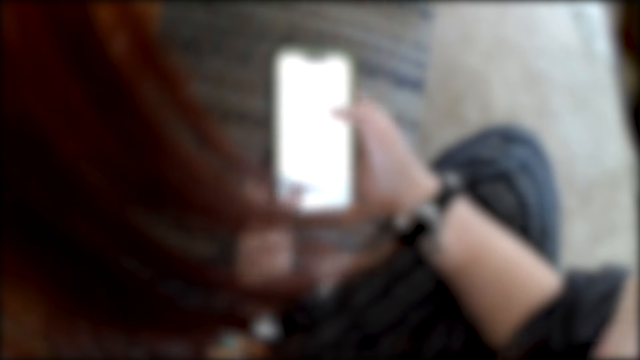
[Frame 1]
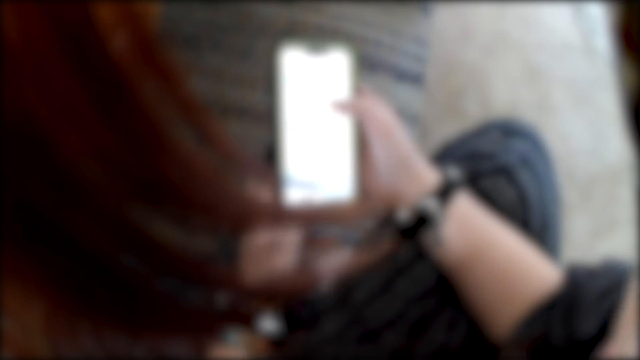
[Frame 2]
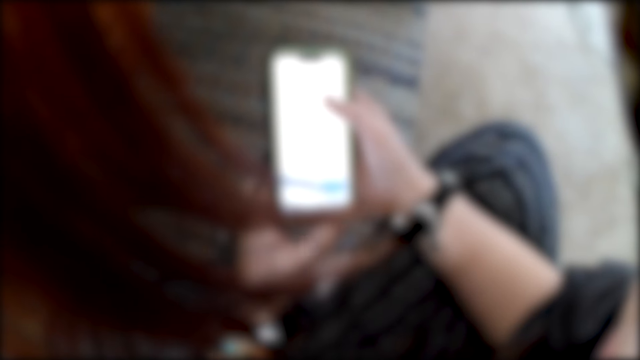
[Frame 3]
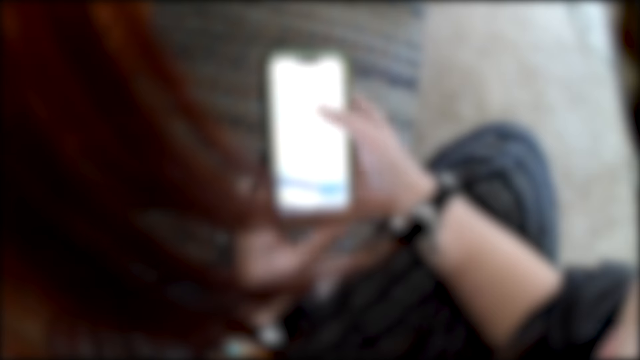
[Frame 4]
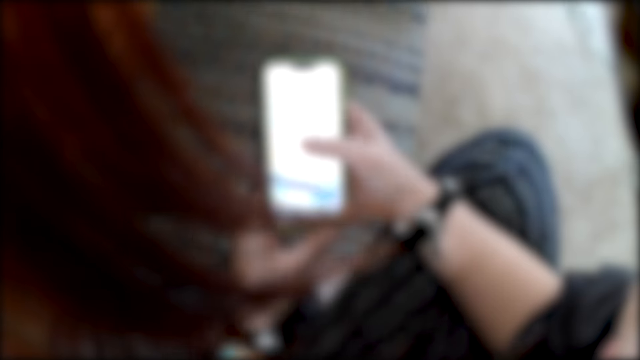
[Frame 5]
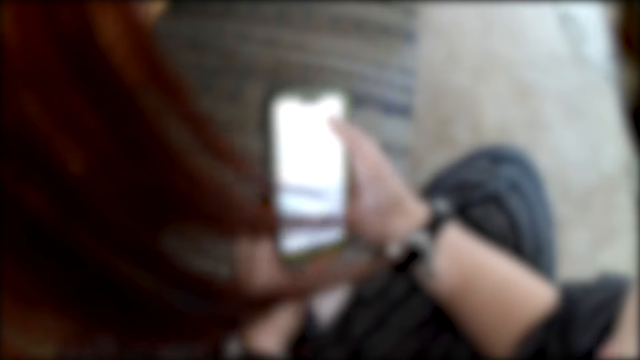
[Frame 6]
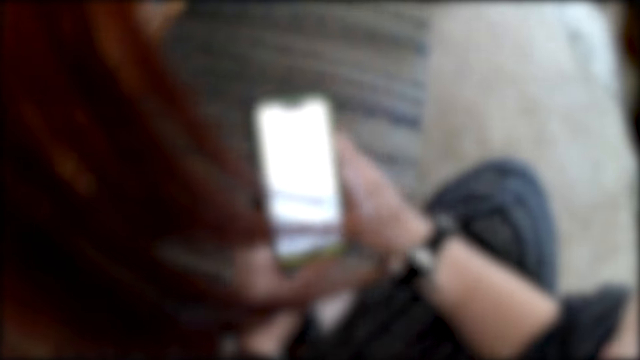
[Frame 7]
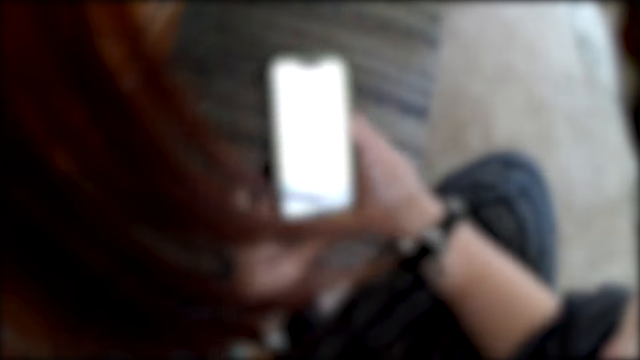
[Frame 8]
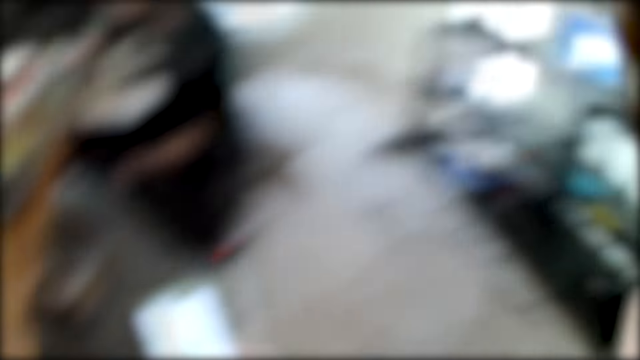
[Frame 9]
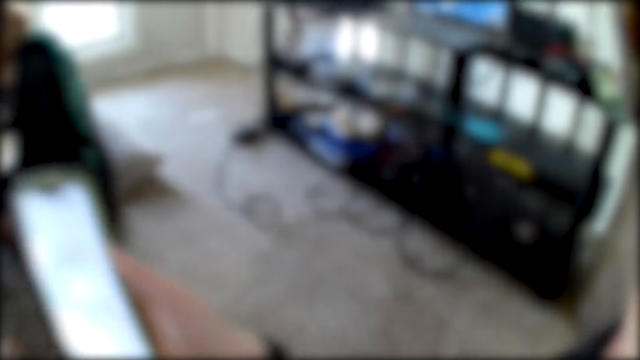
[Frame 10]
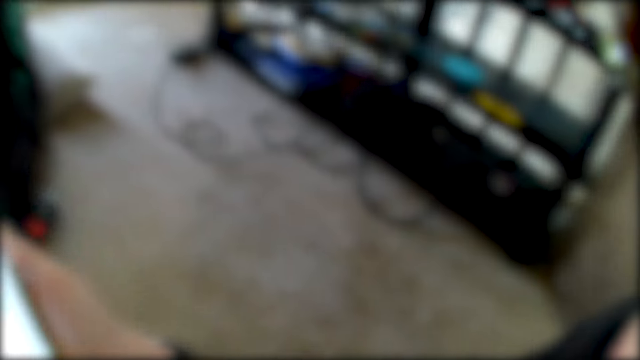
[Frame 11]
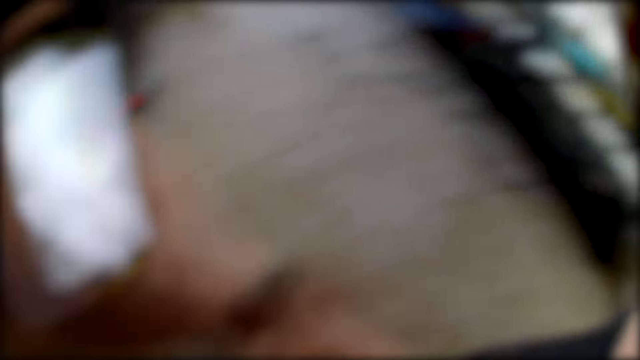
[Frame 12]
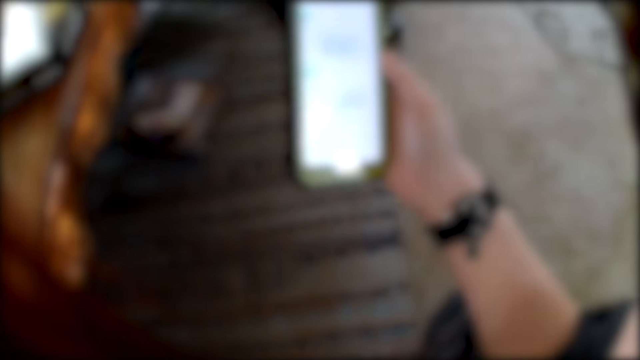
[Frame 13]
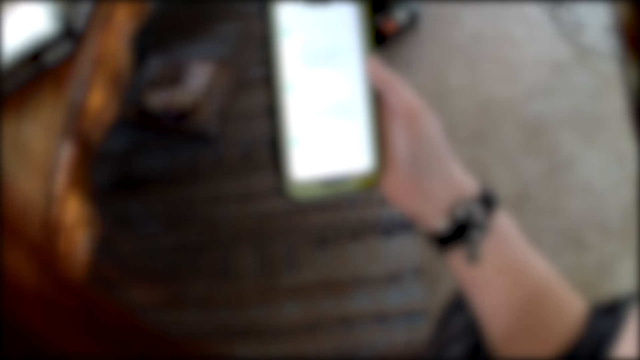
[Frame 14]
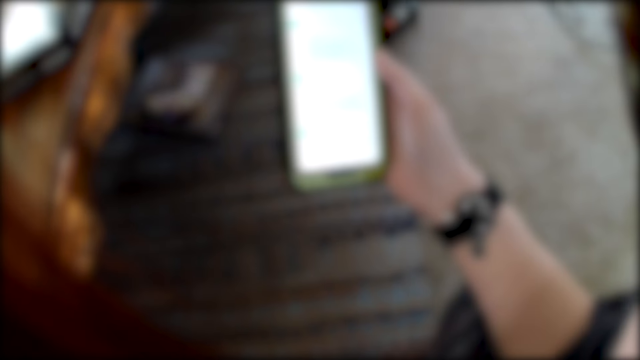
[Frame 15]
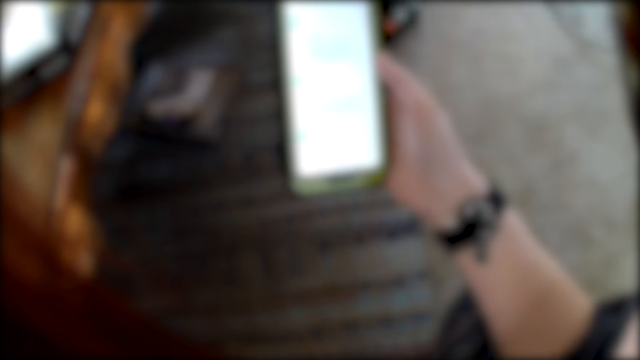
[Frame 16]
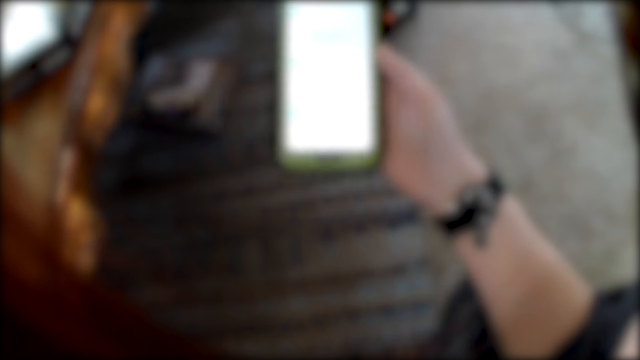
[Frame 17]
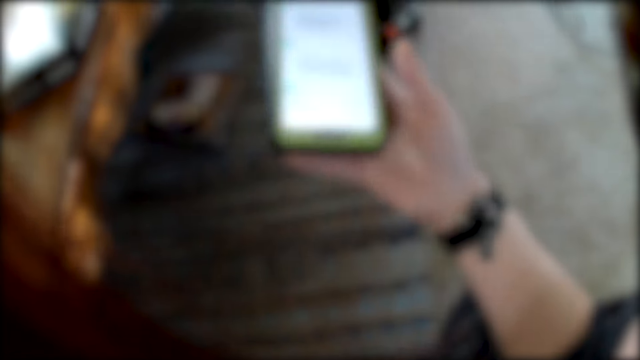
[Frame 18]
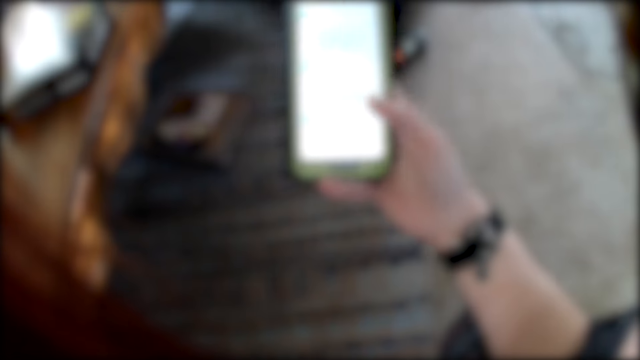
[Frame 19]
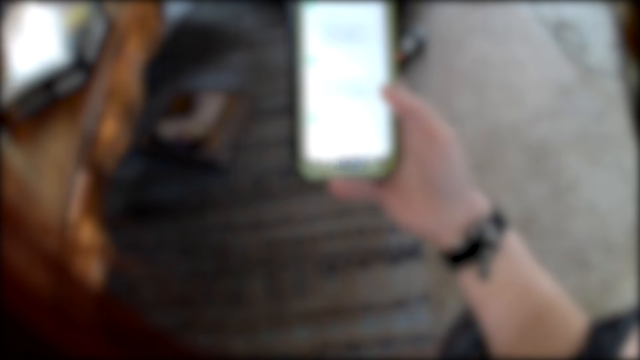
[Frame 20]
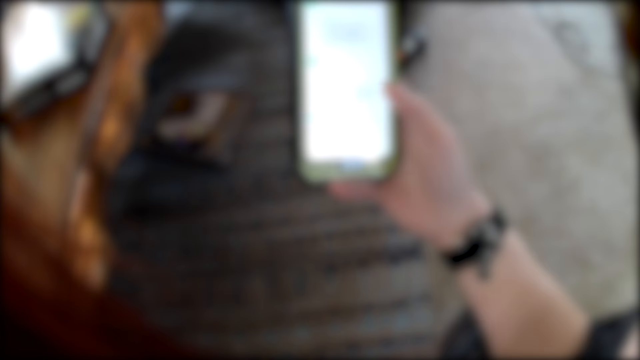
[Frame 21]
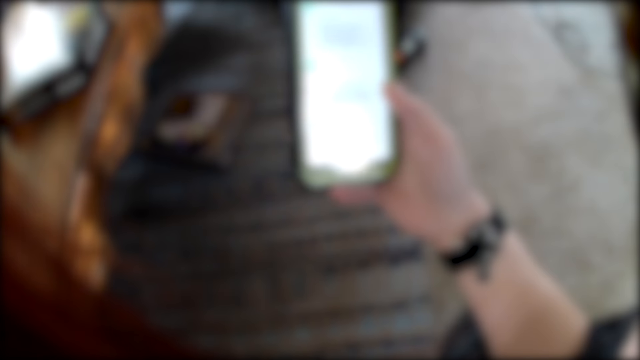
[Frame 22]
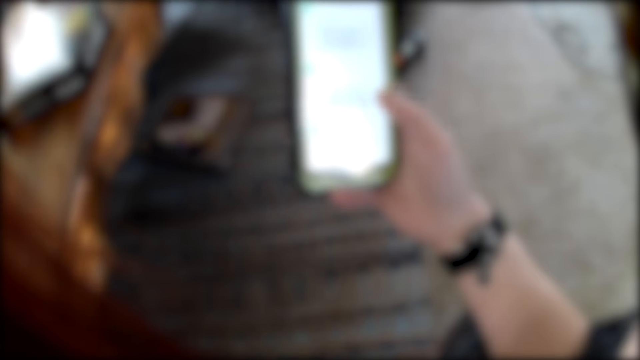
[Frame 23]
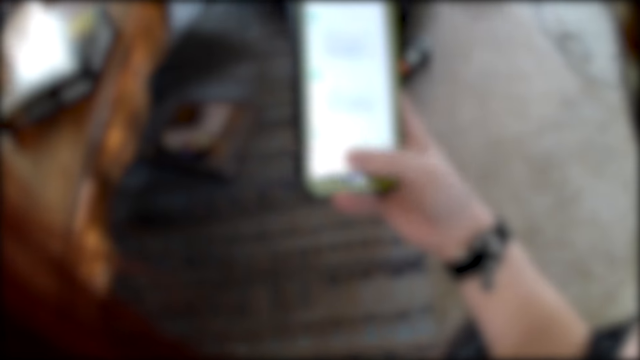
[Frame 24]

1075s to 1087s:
The camera wearer talks to a man. The man converses with the camera wearer. The camera wearer operates the phone.

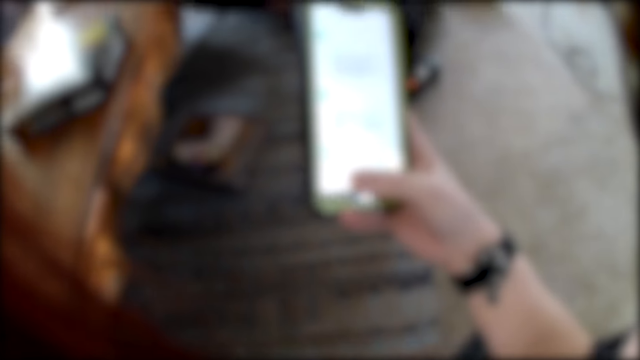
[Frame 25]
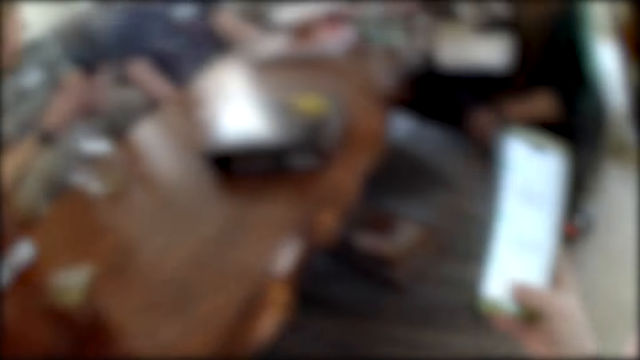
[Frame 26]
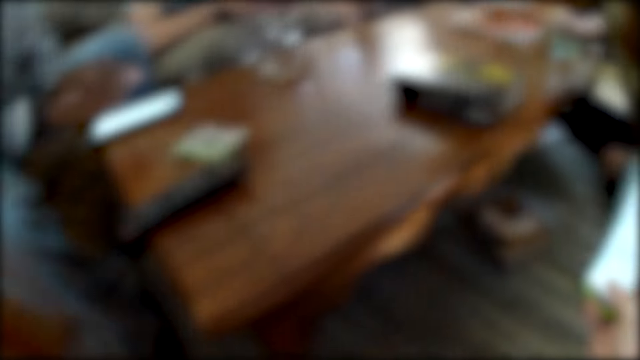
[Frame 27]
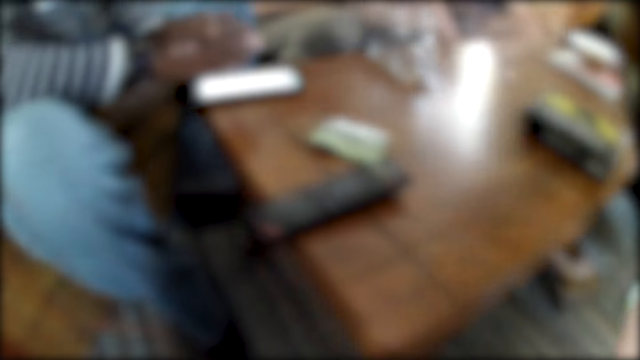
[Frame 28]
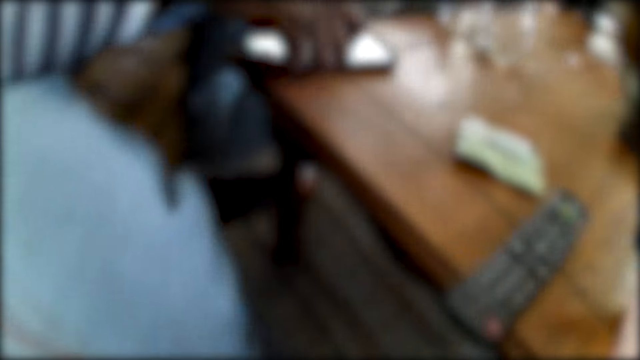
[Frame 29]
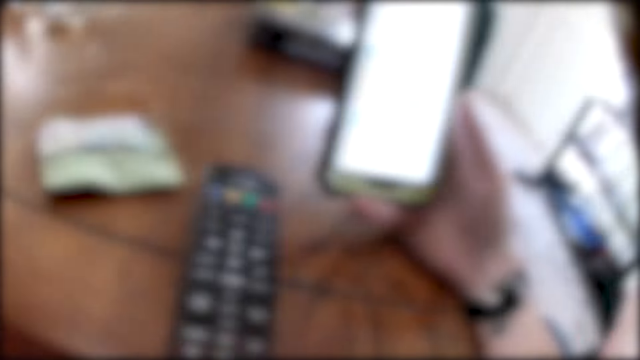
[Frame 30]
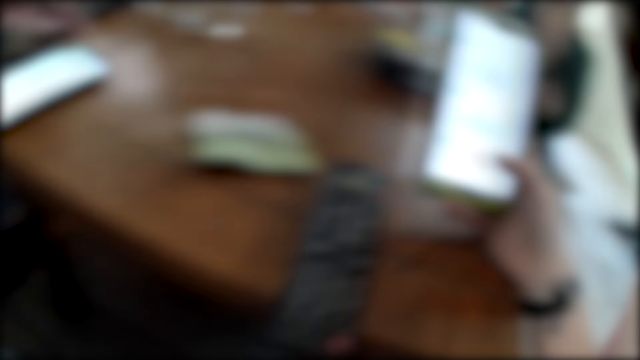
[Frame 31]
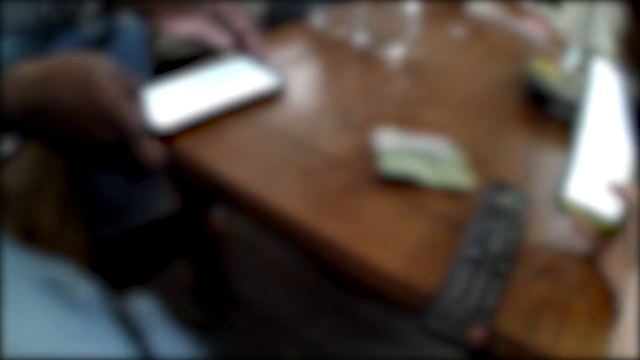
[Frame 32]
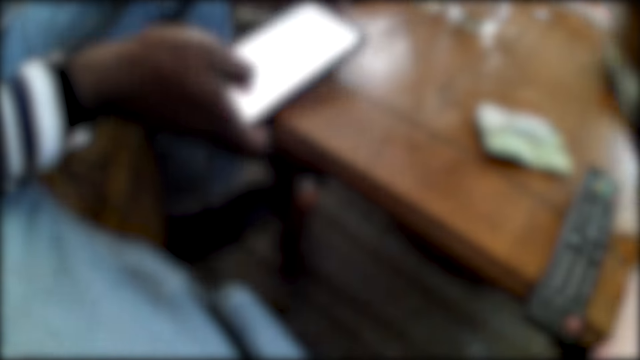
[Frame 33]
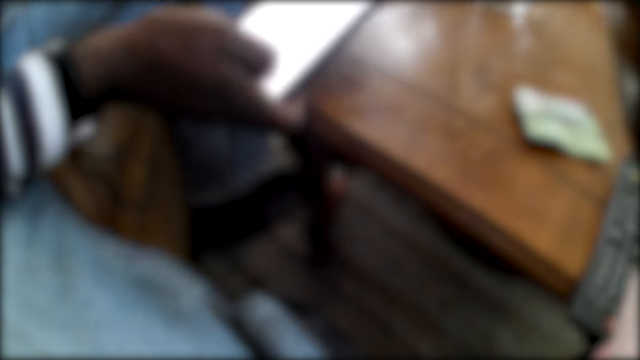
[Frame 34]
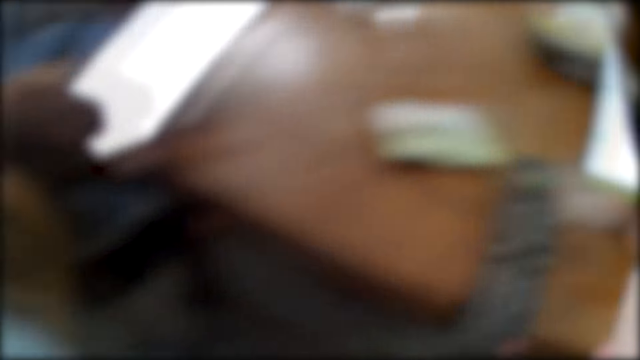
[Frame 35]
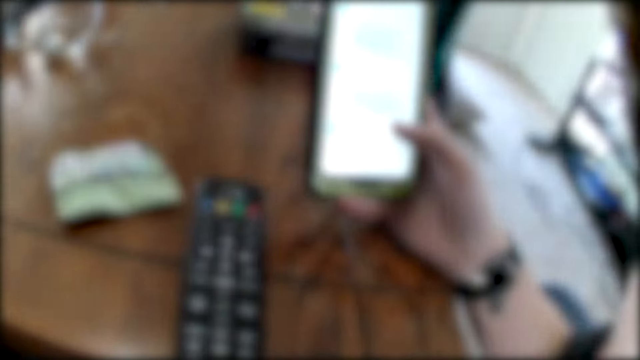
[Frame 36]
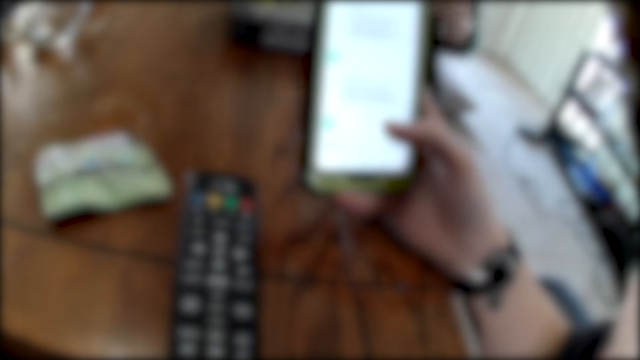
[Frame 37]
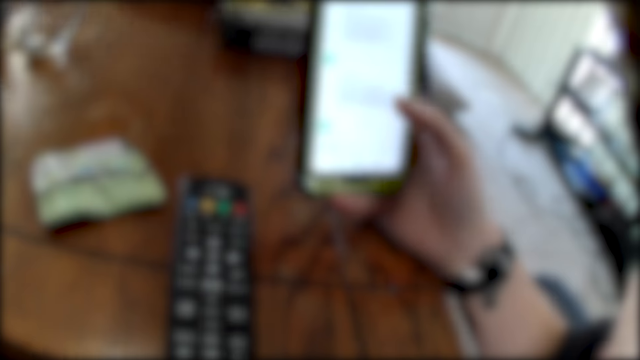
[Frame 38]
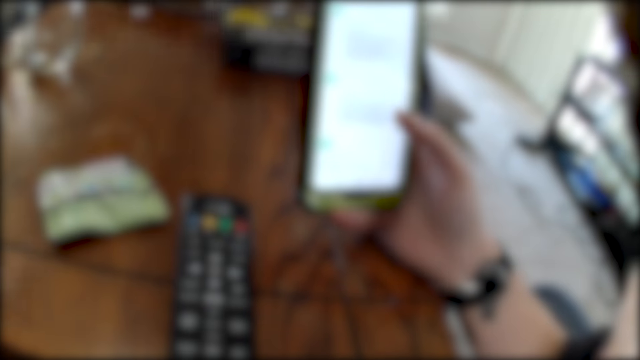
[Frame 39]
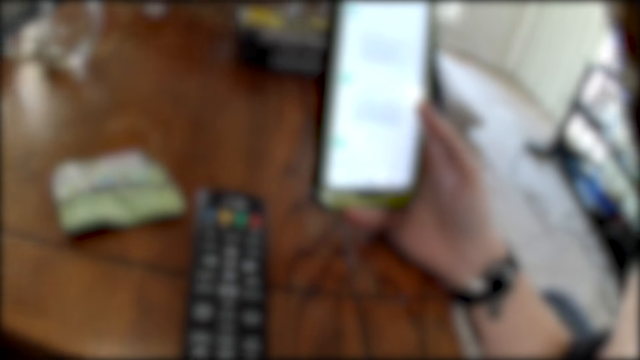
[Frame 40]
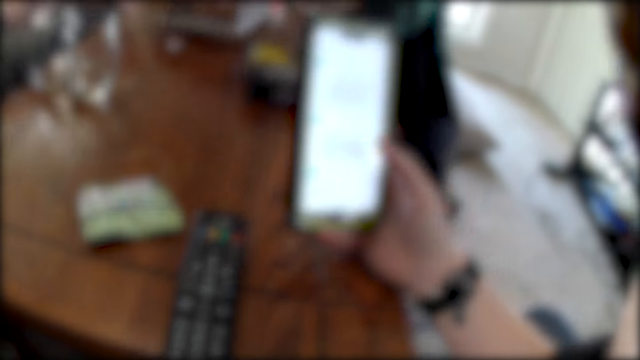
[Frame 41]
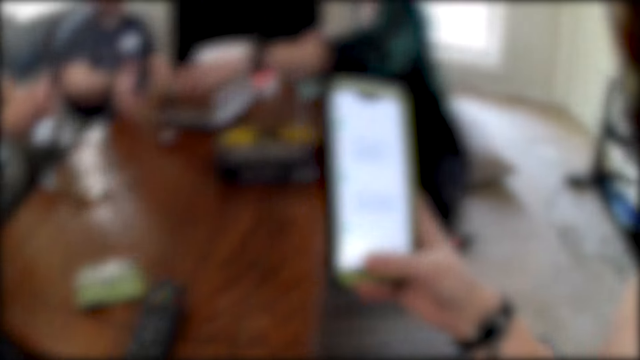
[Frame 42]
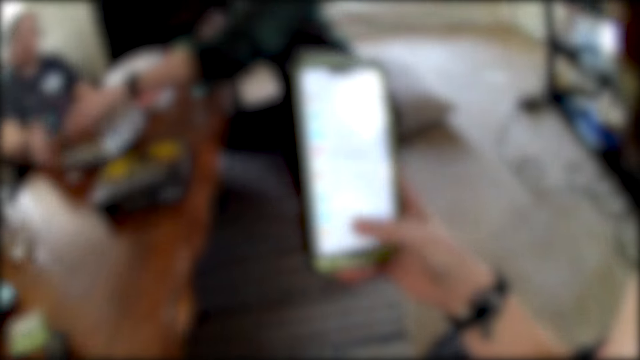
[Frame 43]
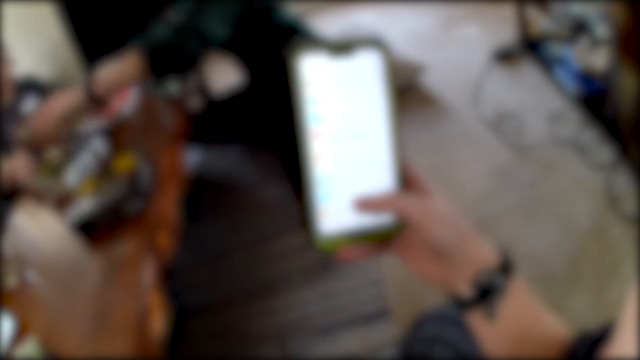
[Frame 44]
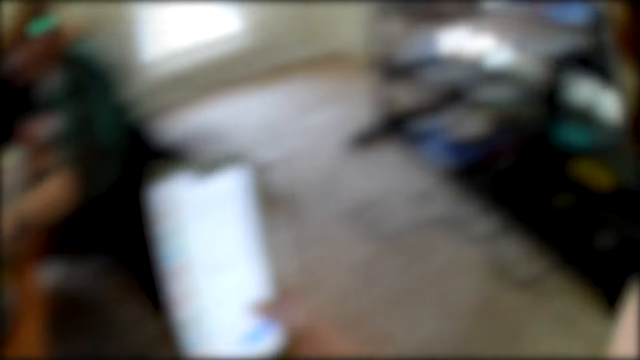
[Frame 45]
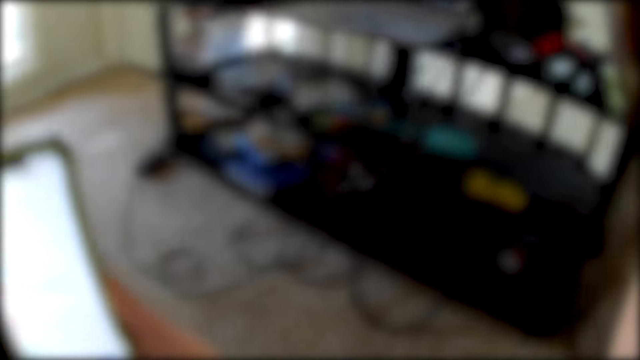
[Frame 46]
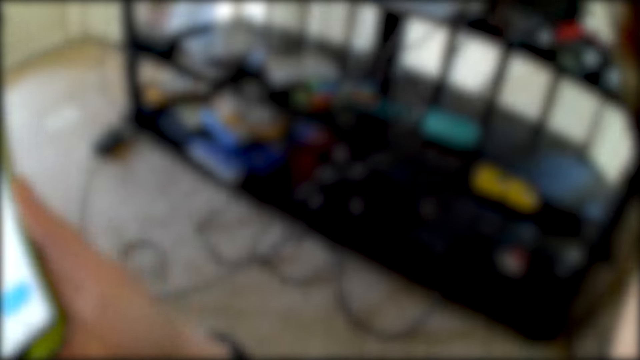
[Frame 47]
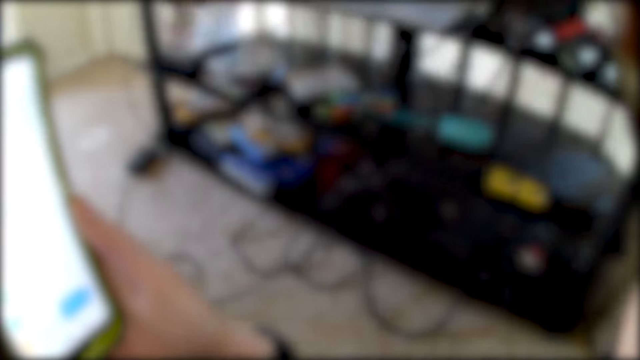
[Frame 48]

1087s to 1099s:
The camera wearer looks around. They operate the phone. The man lifts the phone from the table with both hands. The camera wearer converses with the man. A woman opens a box on the table with her left hand.
